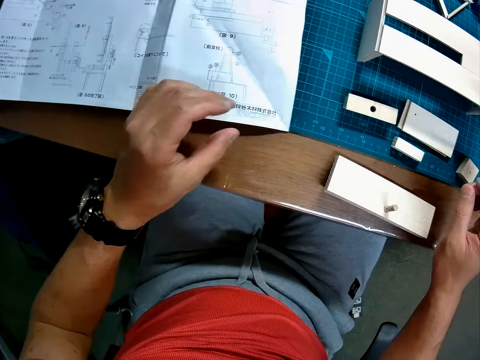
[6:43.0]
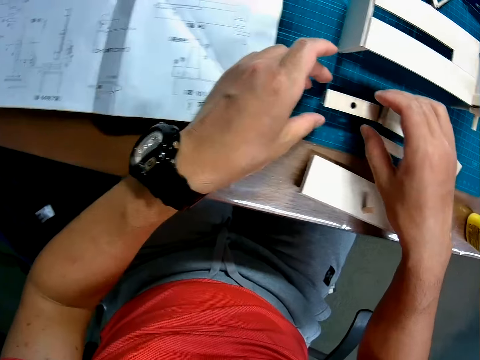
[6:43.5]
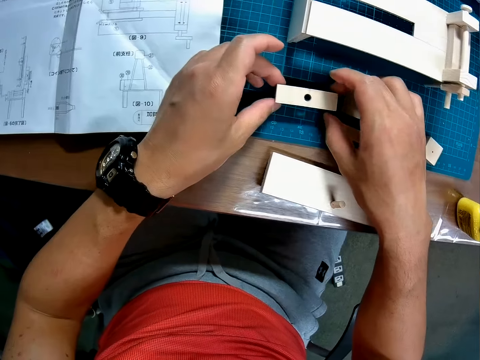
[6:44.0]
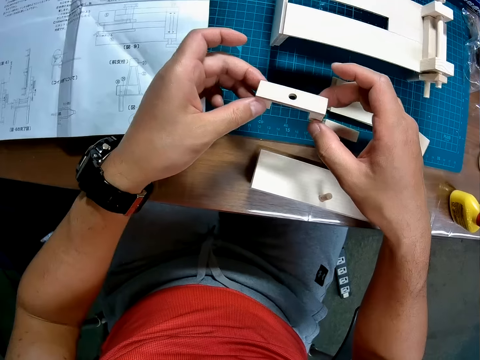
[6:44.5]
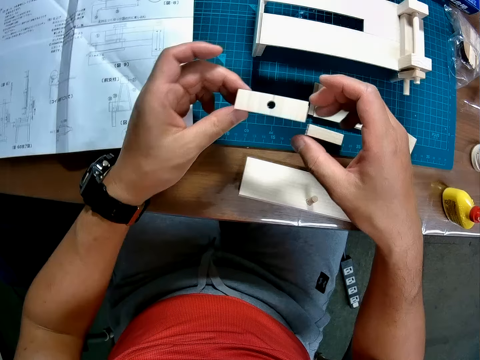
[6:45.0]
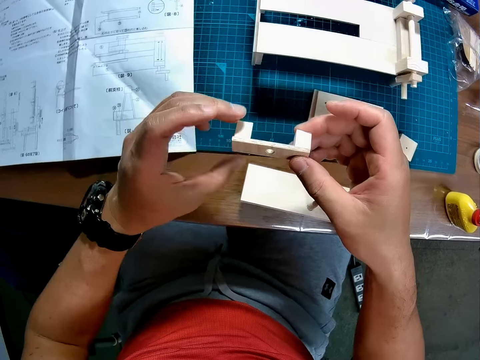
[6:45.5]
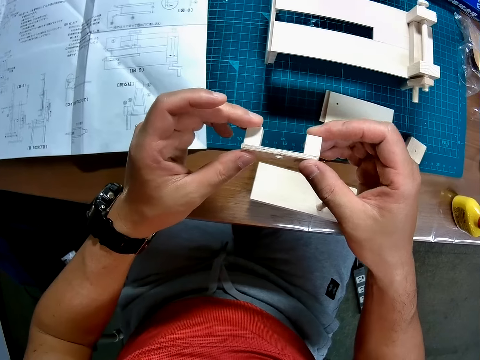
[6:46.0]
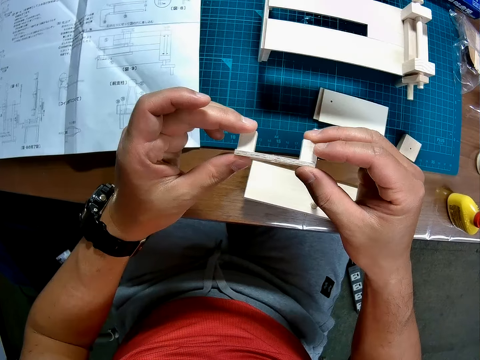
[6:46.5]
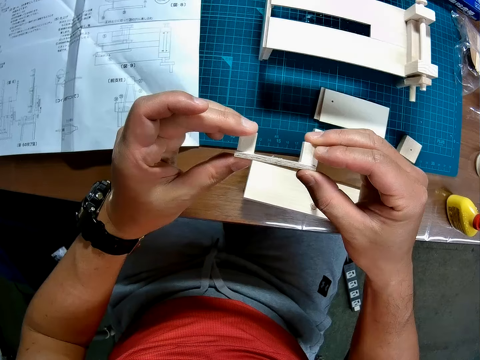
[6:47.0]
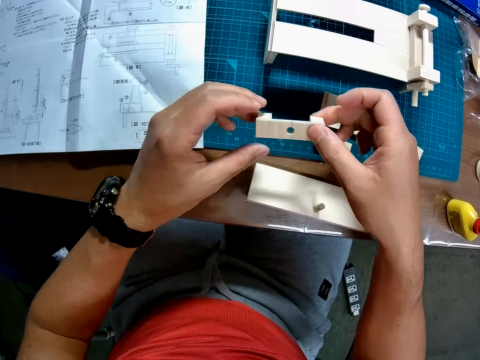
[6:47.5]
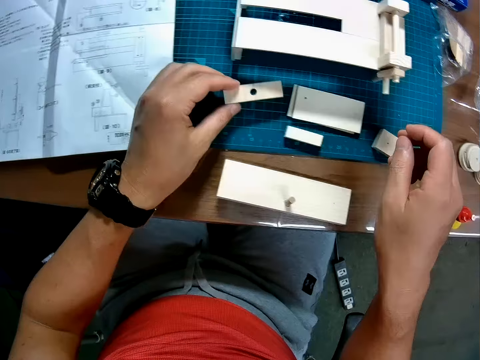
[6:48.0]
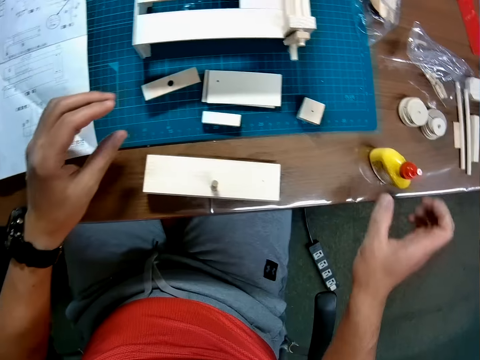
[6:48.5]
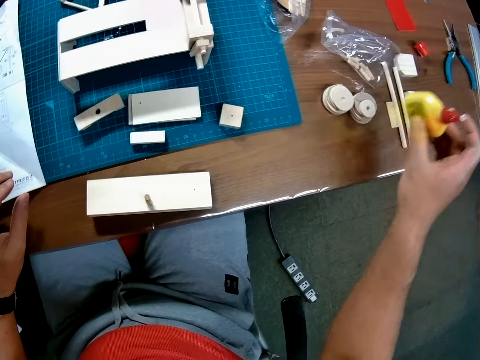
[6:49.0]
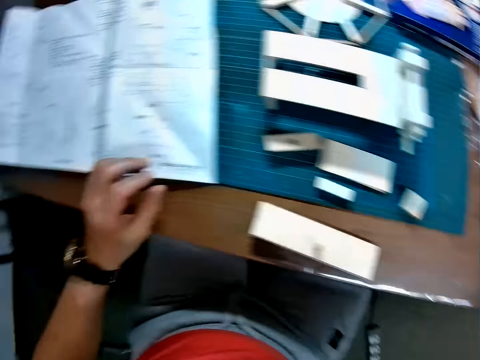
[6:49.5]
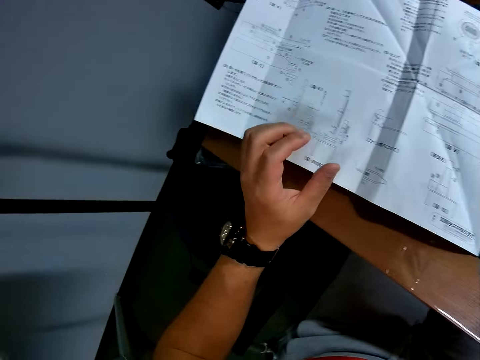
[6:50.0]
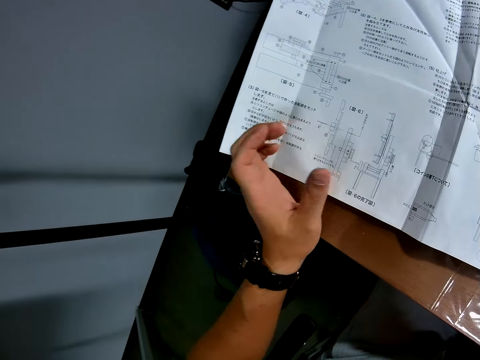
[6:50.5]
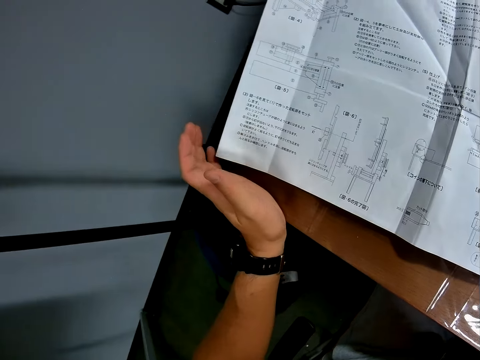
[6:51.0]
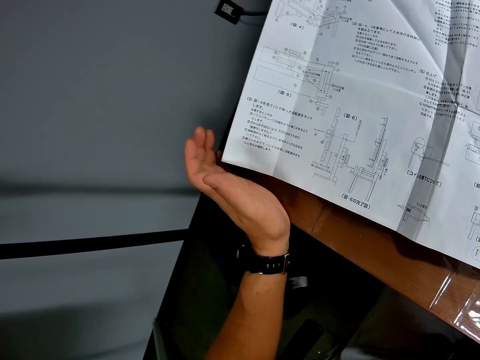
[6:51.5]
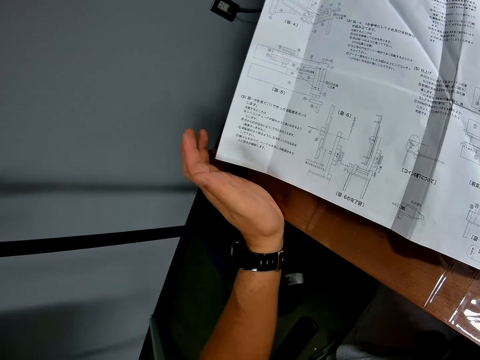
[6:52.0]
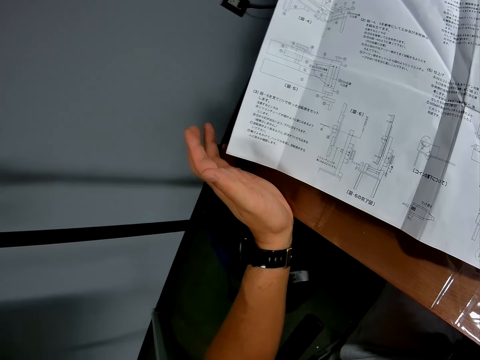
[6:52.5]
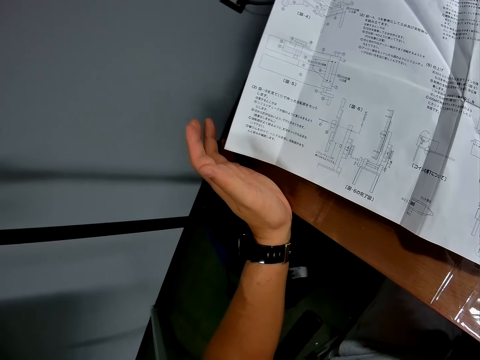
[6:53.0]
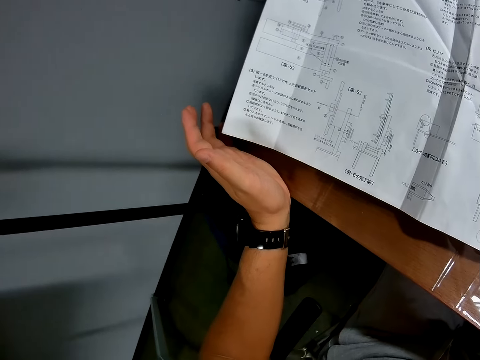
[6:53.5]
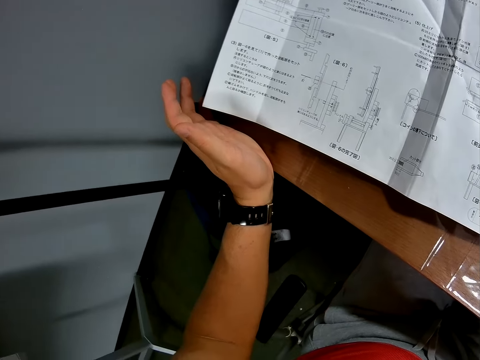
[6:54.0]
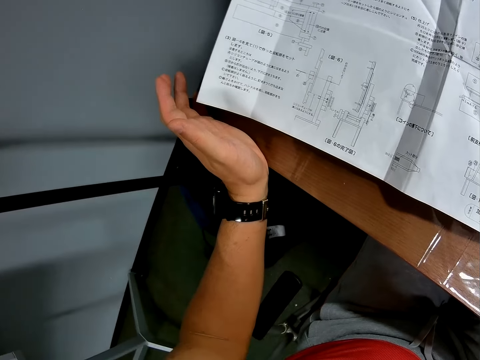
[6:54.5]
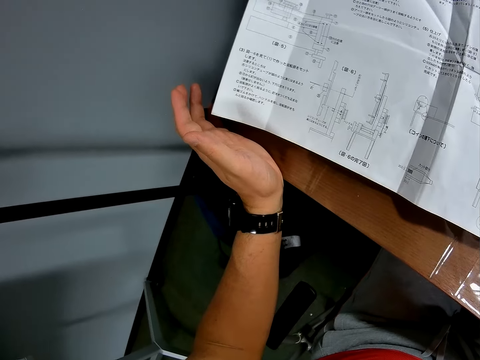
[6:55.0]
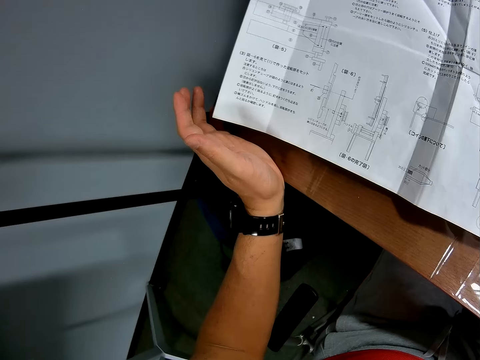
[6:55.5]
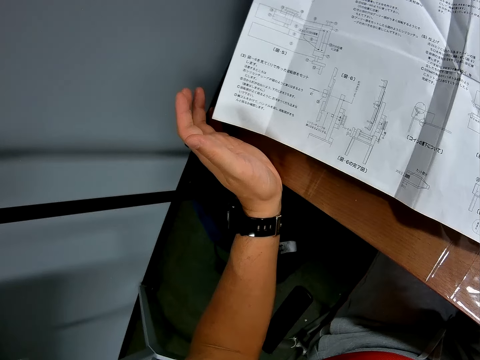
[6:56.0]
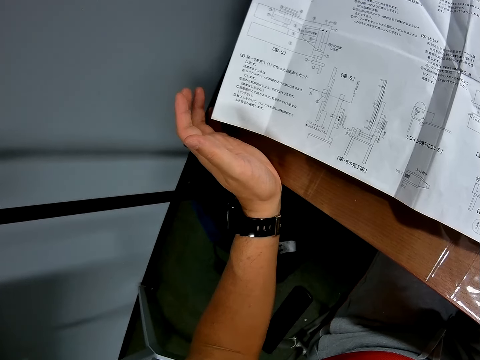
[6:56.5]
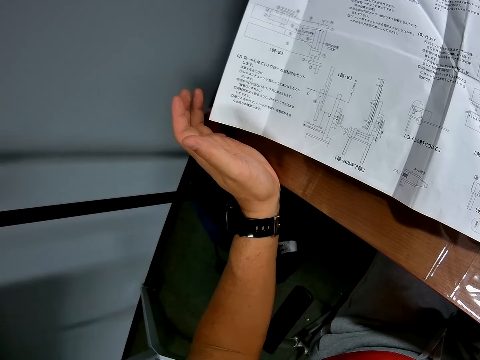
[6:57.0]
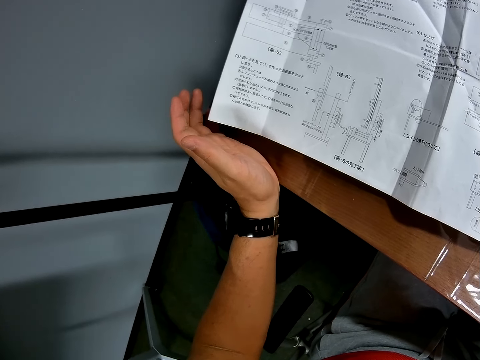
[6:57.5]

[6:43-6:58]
The camera wearer picks up the rectangular piece with cubes on it from the cutting mat again. He looks towards the manual paper. He rotates the piece of craft material. He presses cube pieces on the rectangular piece with his hands. He inspects the piece of craft material. He drops the rectangular piece on the cutting mat. He moves a wood glue bottle to another position on the table. He reads the blueprint again. He lays the left hand on the table.

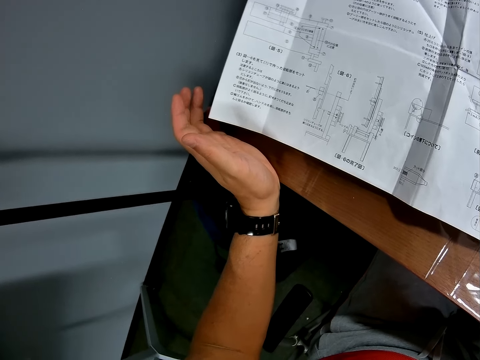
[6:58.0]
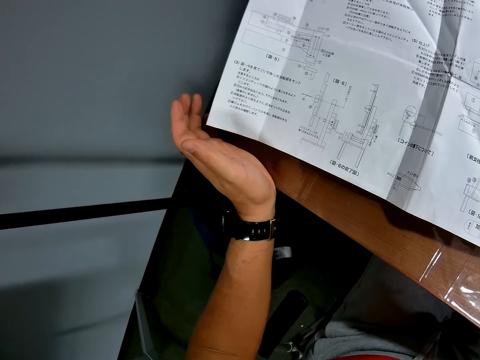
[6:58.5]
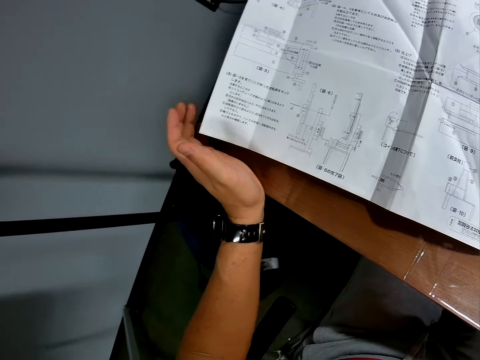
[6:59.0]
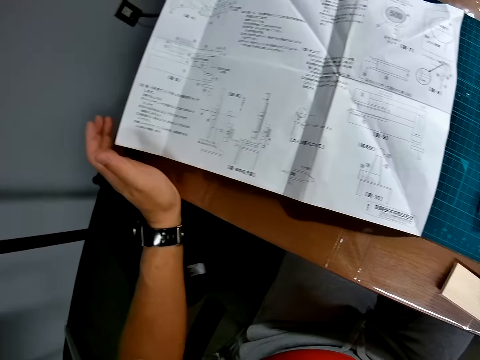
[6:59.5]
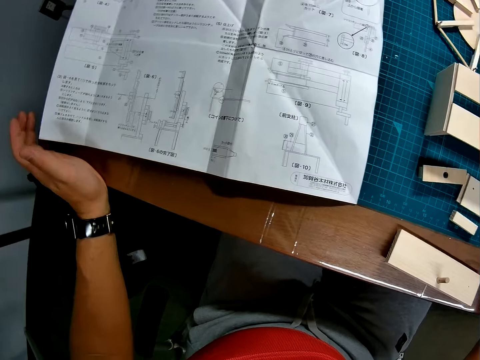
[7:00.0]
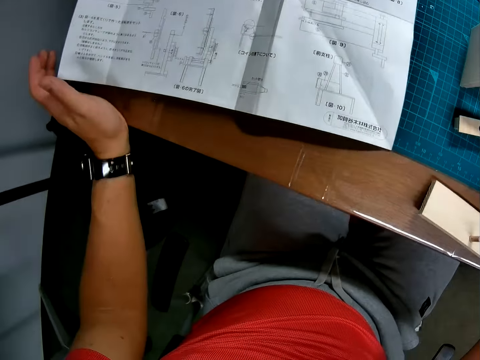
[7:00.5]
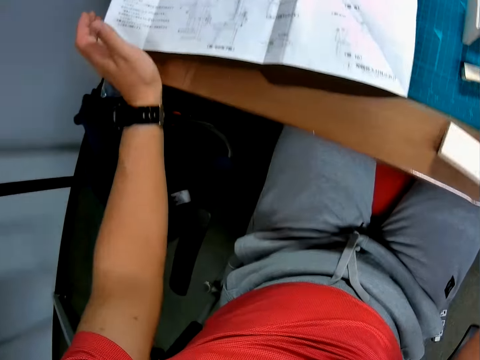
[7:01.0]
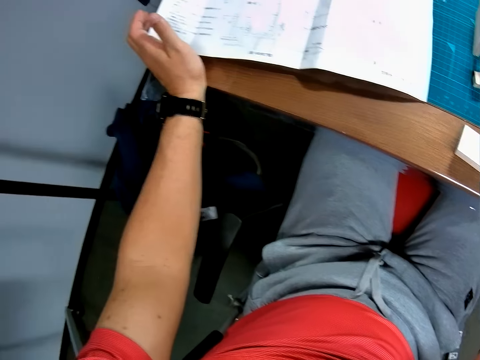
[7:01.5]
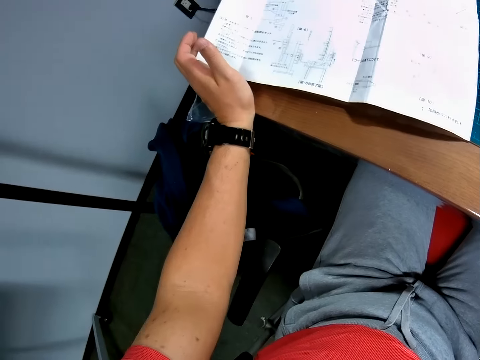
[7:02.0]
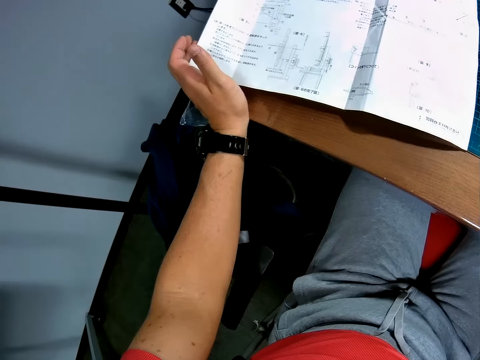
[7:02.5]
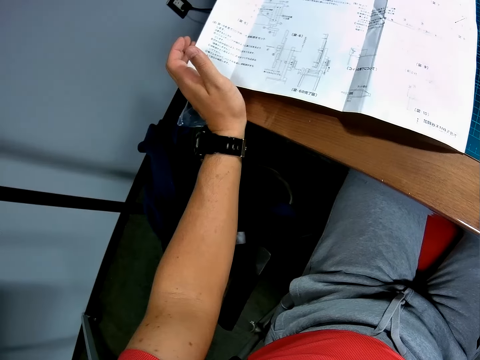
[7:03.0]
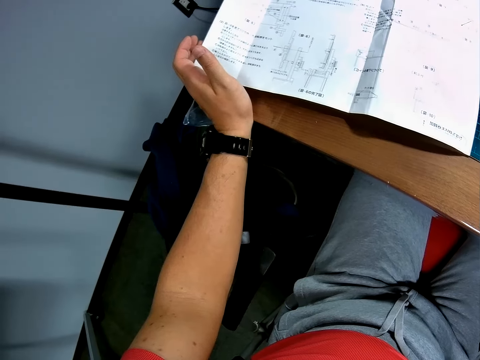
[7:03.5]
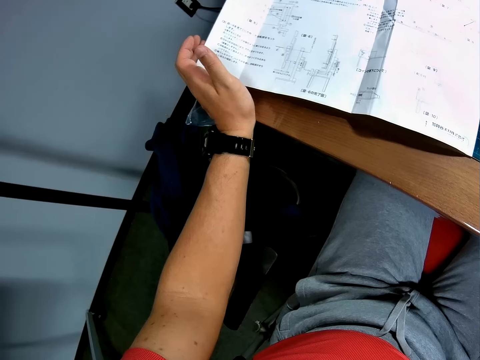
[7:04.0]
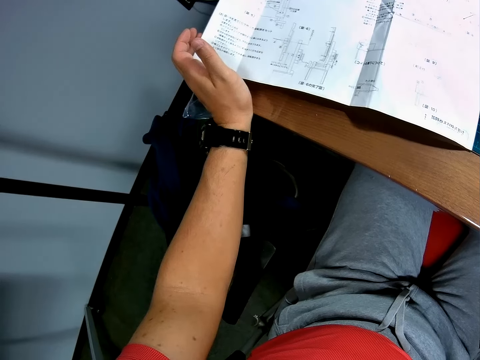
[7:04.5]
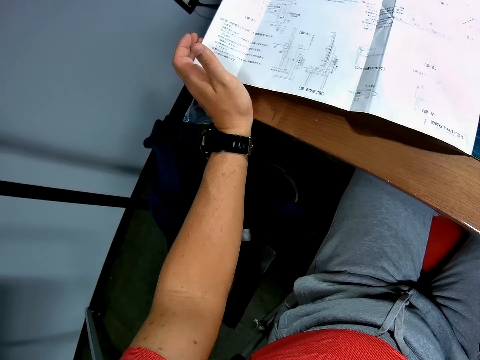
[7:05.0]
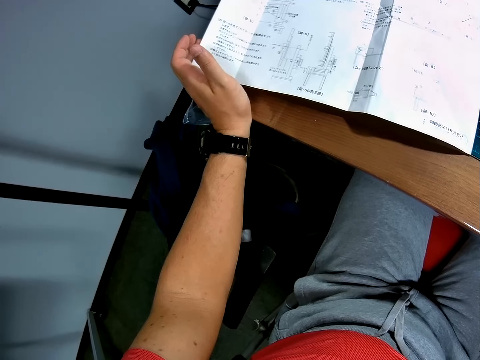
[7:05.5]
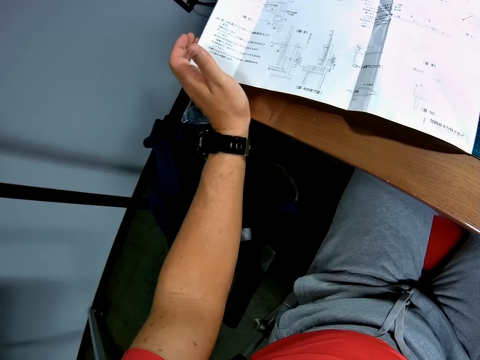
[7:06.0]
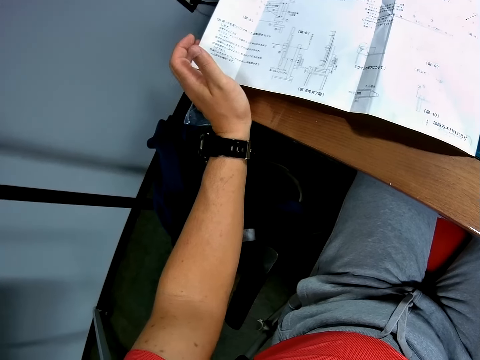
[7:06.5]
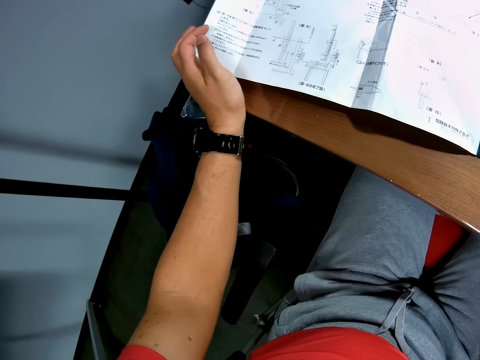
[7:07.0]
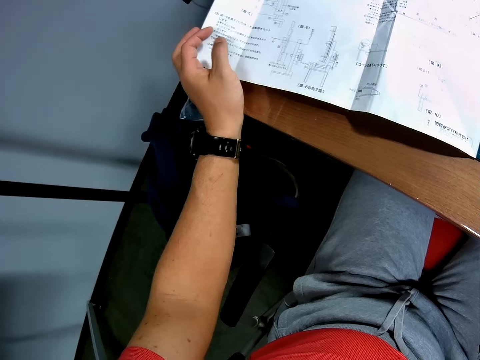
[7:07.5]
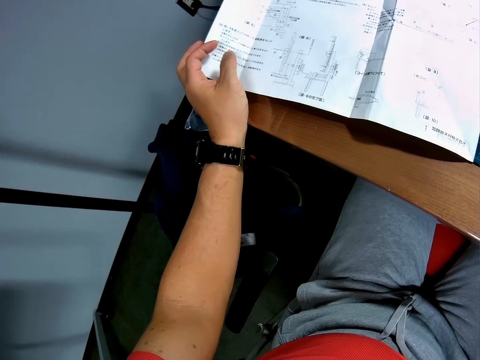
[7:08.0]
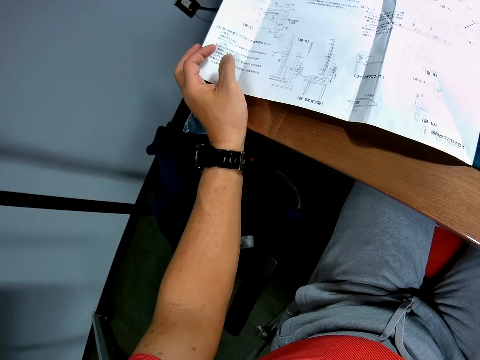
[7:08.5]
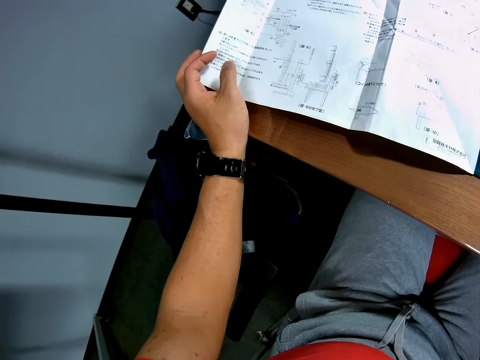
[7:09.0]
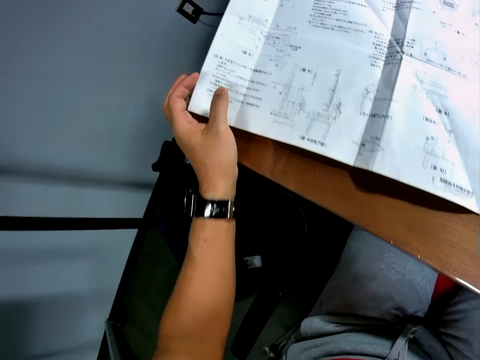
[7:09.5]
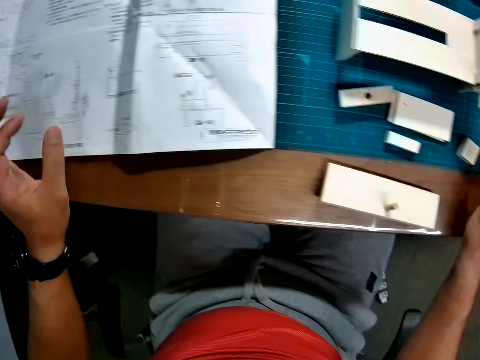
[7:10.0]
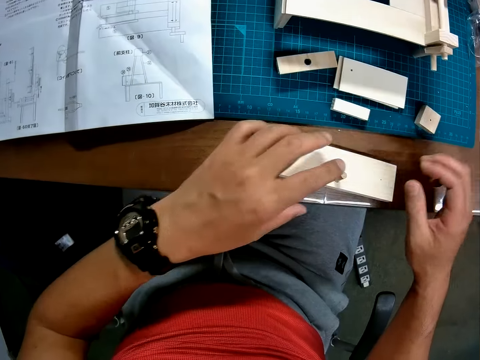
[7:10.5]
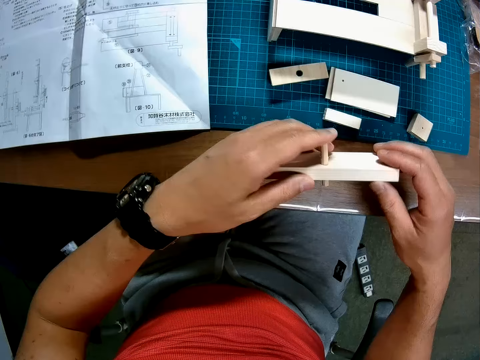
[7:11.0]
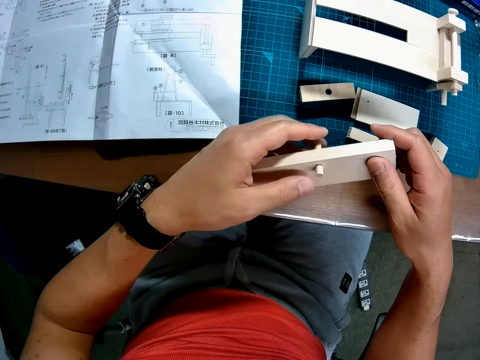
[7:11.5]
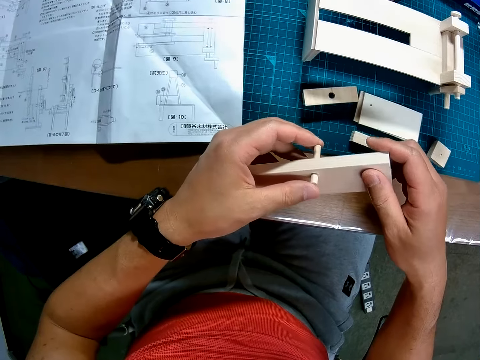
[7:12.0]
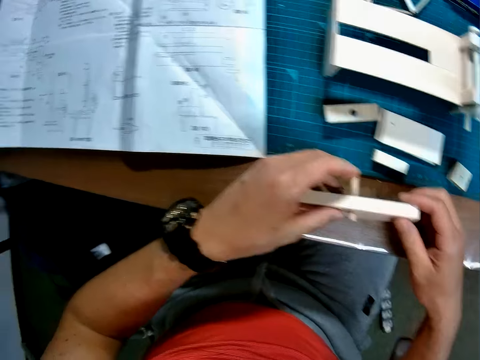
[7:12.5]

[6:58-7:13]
The camera wearer looks at the blueprint and leans backward away from the blueprint. They pick up the big rectangular piece from the table. They look towards the pieces of craft materials. They inspect the piece of craft material. They push the small rod piece in the big rectangular piece slightly.
